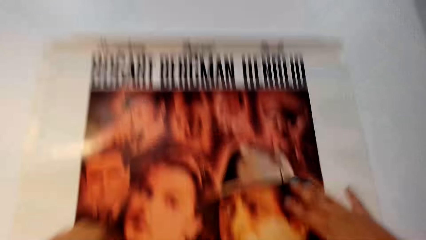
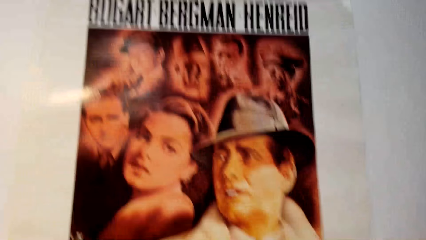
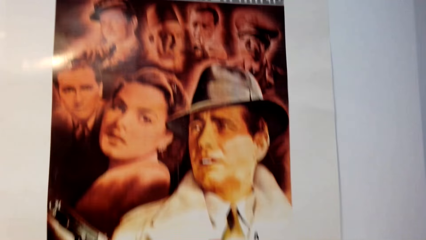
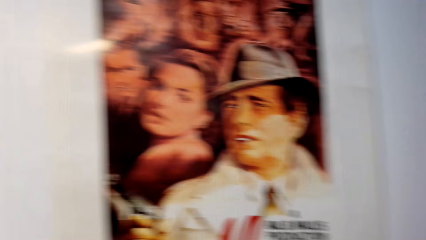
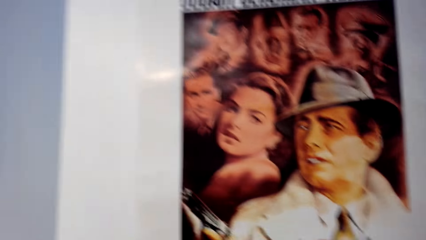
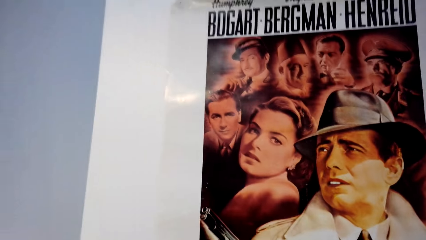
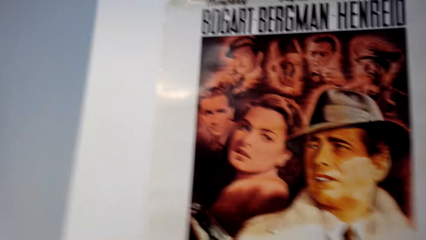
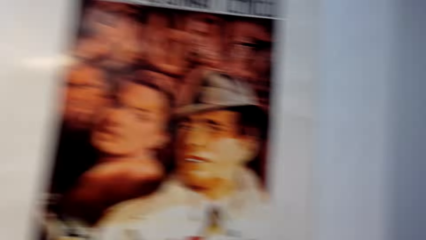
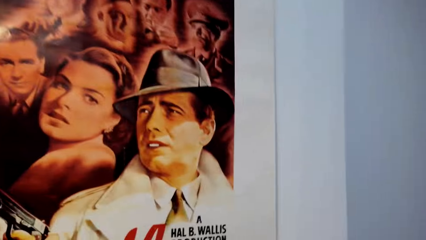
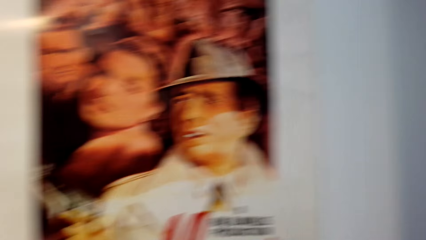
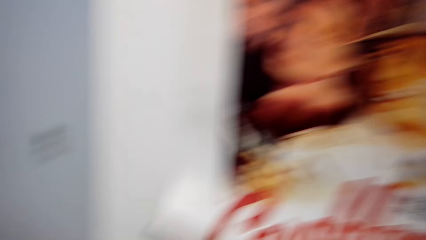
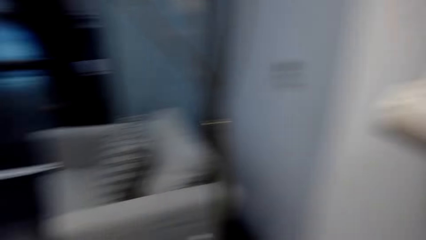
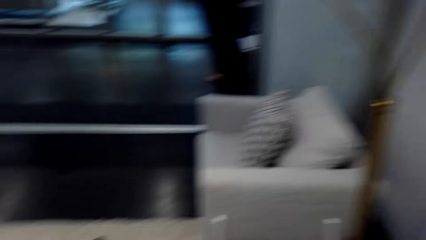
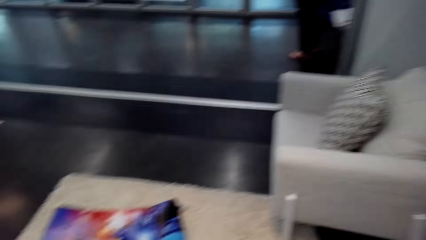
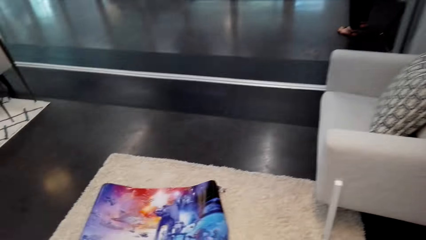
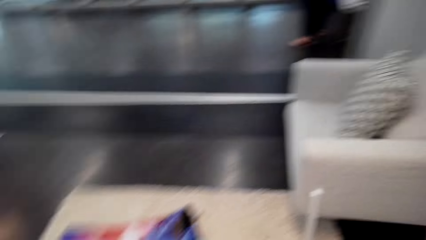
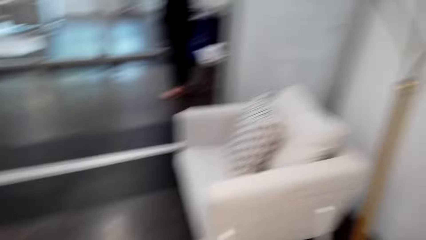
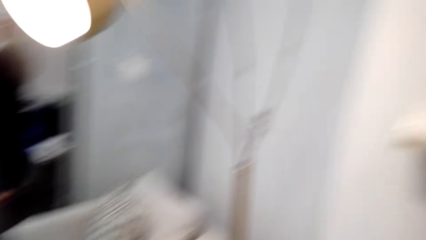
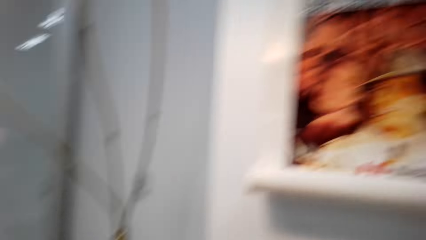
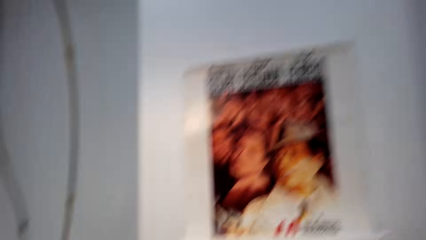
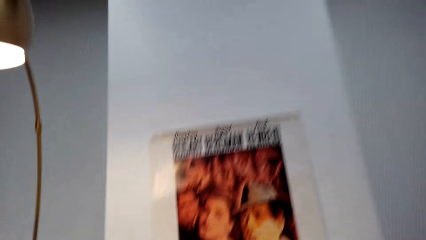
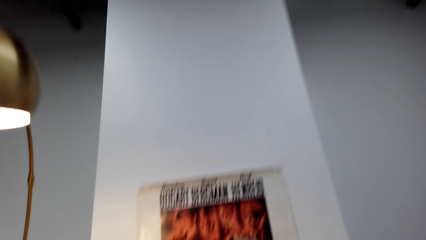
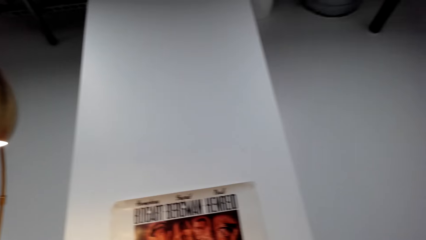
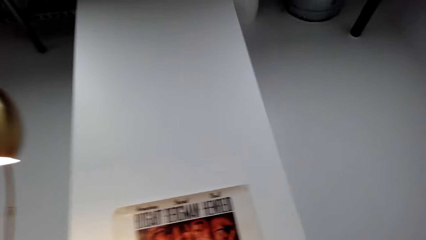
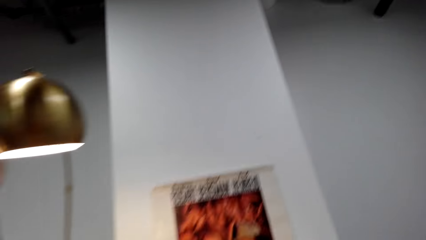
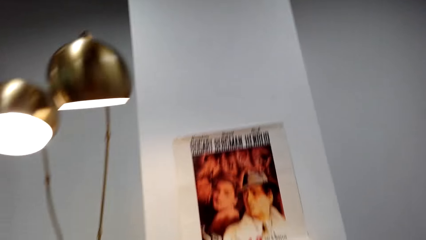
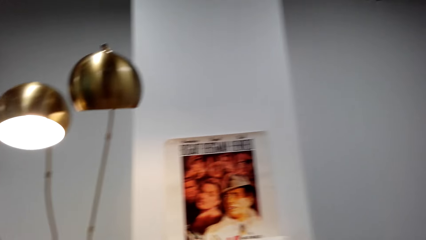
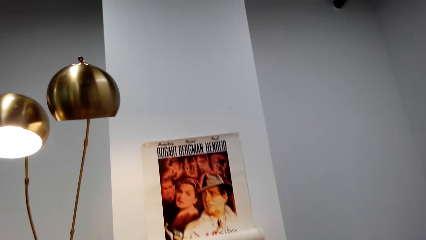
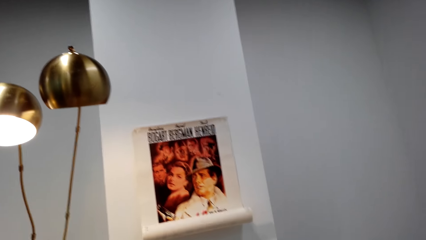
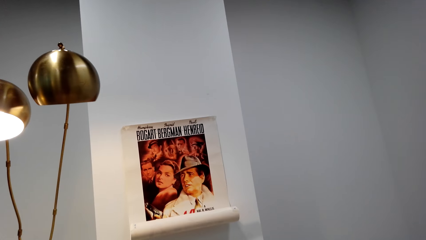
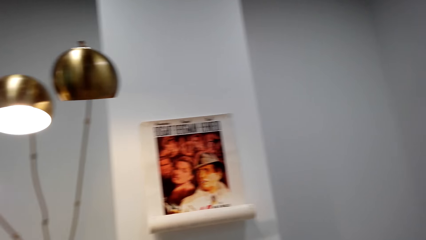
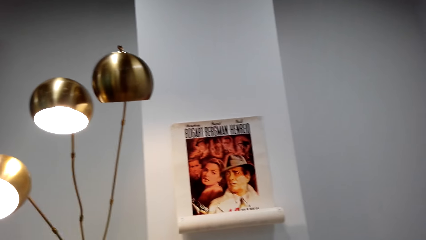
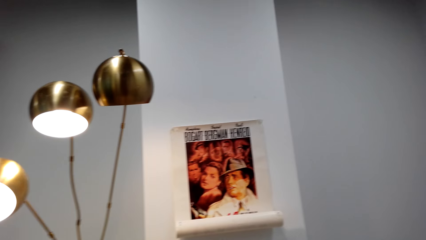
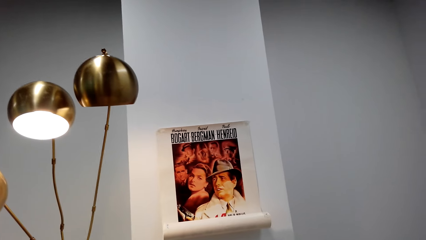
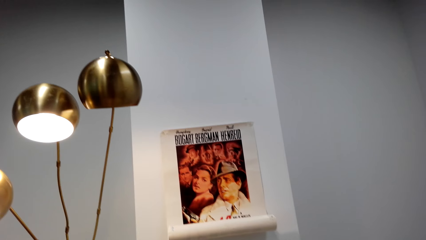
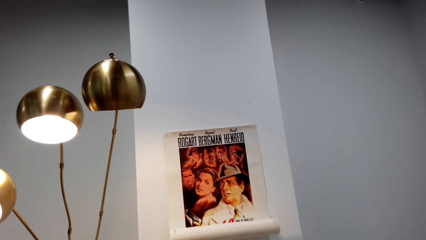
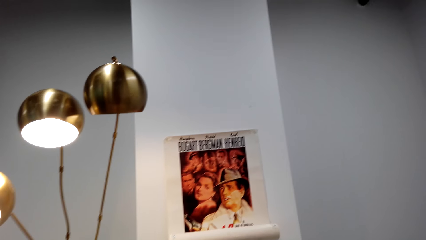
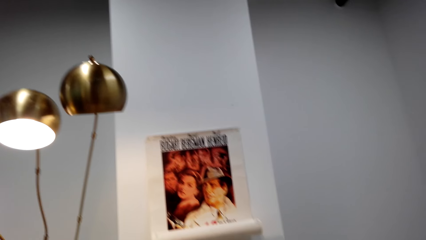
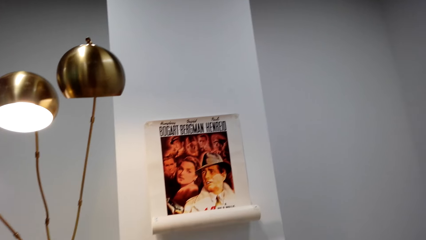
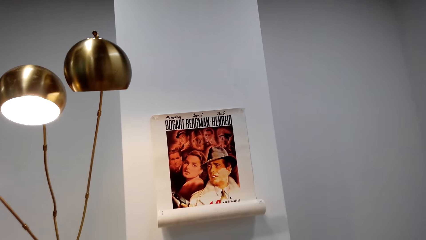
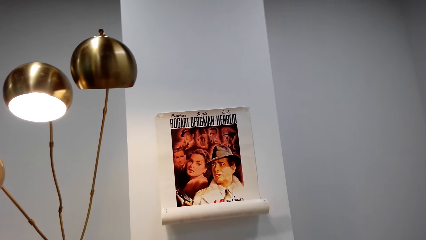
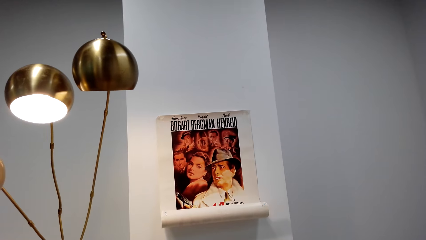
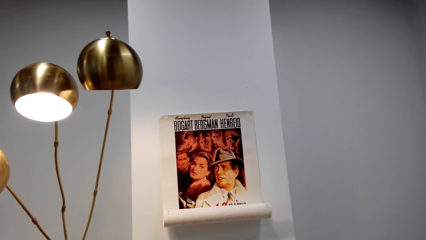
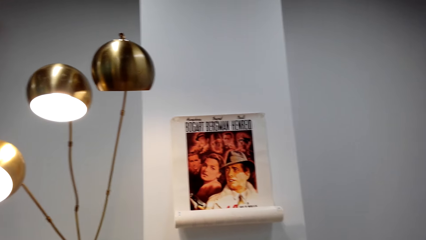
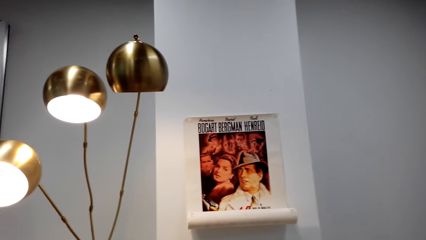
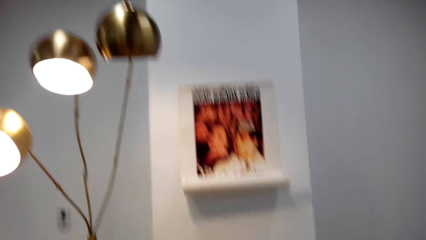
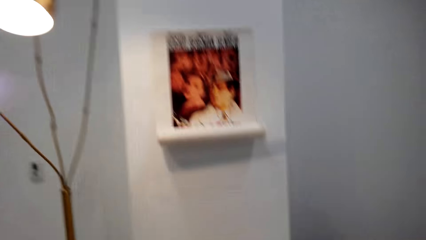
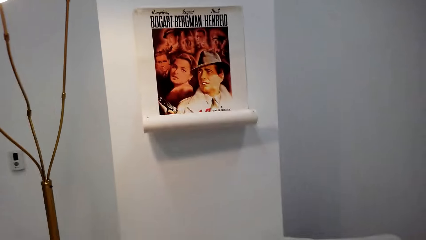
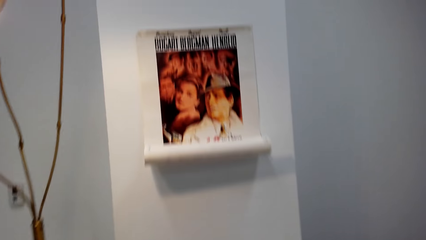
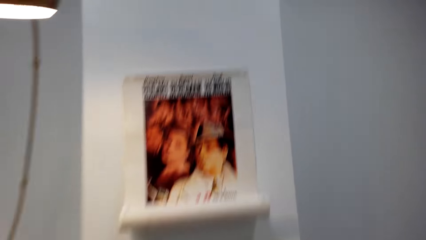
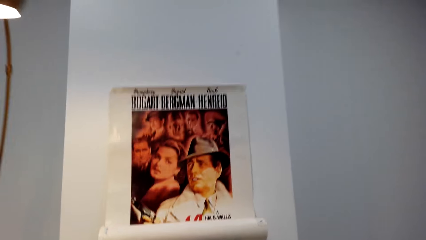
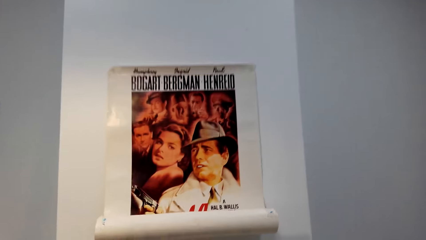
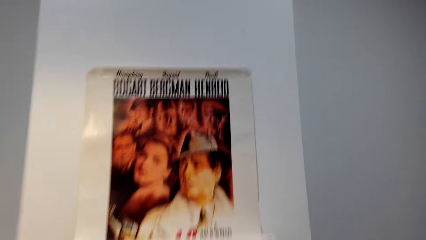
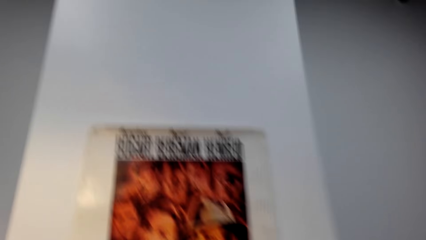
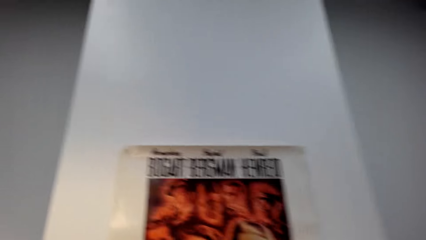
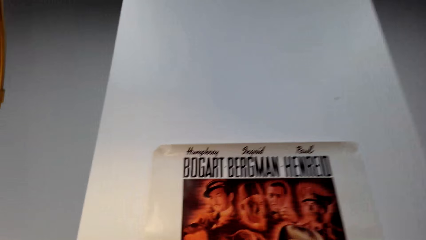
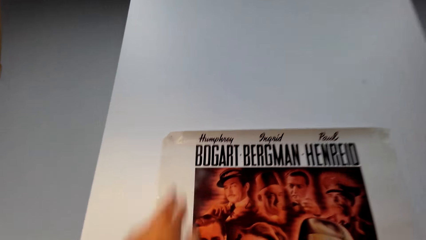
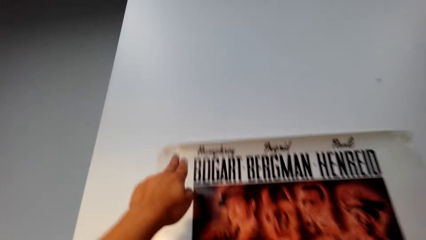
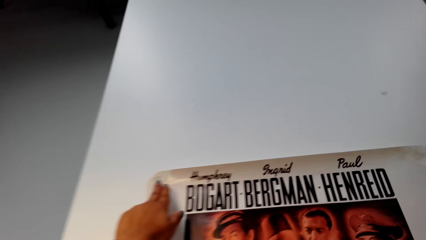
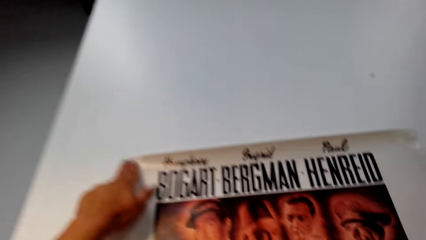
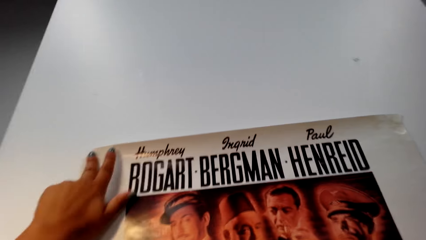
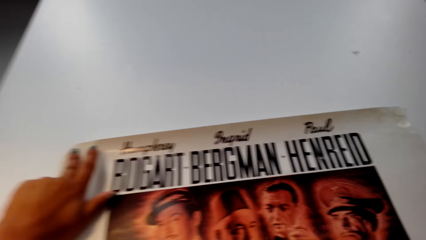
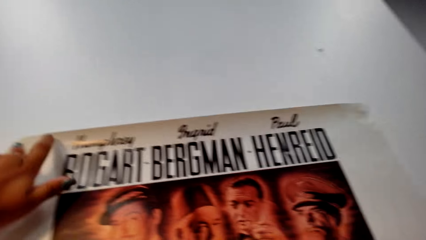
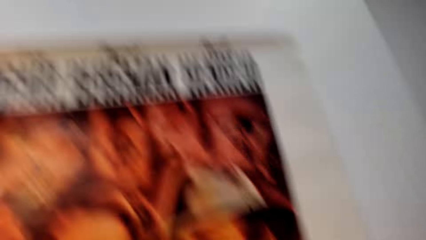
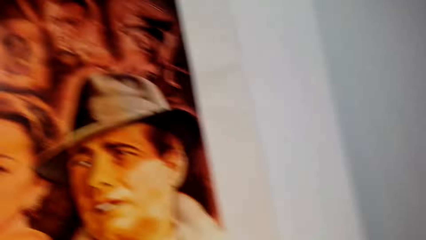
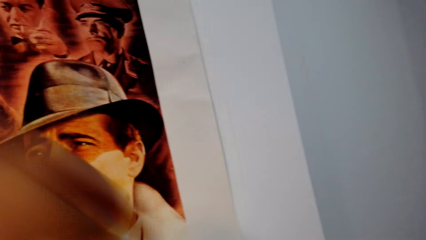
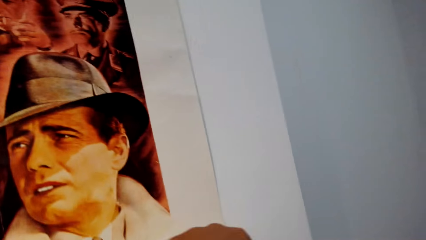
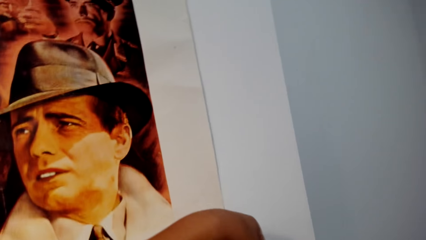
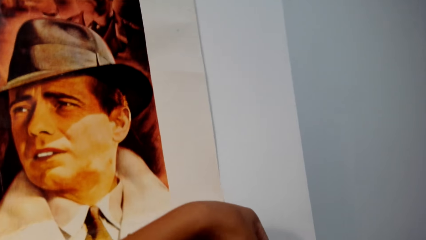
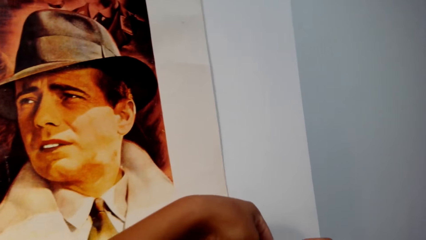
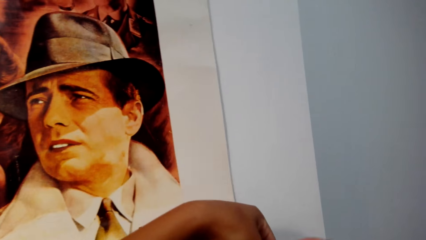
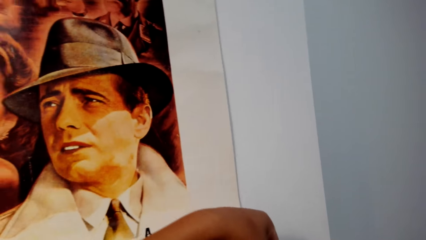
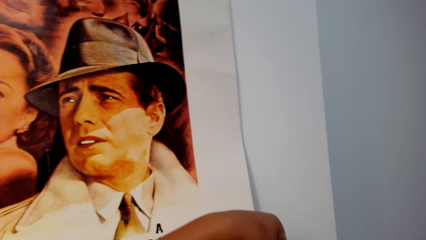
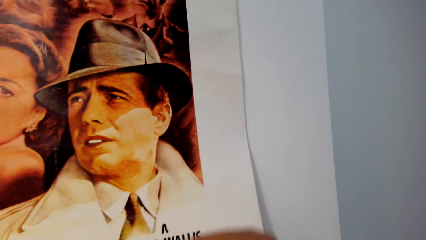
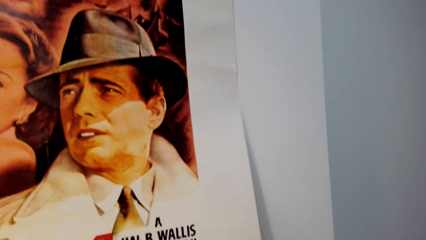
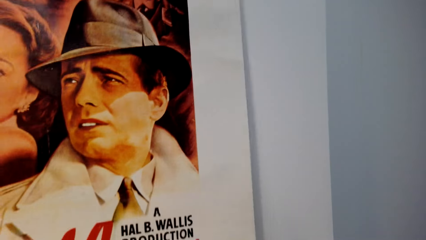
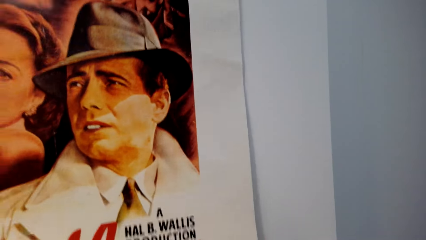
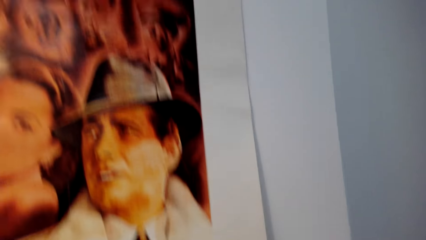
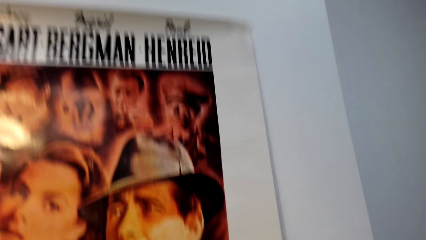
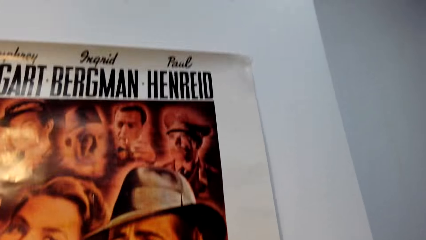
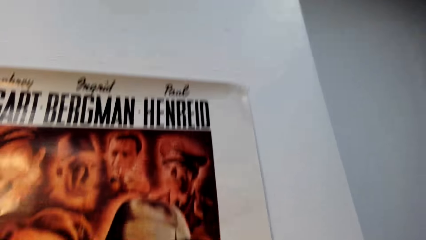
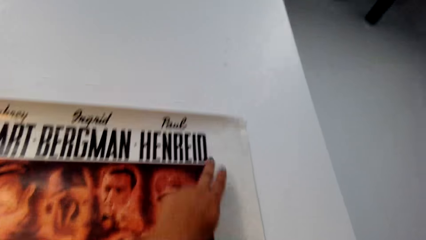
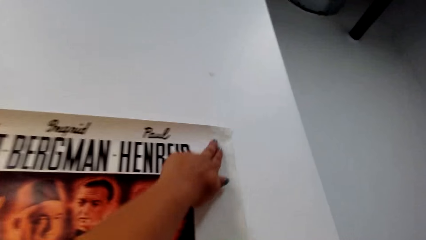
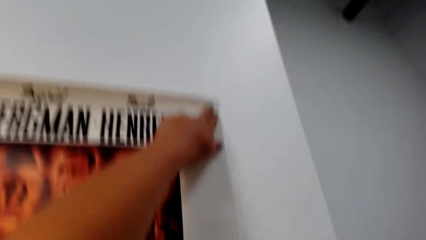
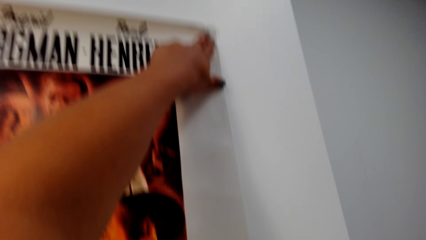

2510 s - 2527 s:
The camera wearer straightens a wall paper. She looks around and turns around. She walks in the room. She looks at the poster on the wall. She looks around. She walks in the room. She straightens the wall paper. She touches the poster with her hand. She aligns the wall paper.
